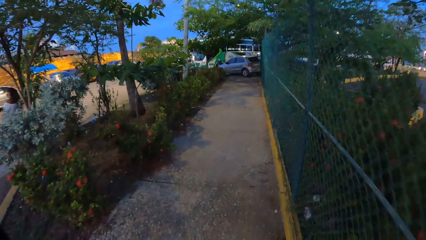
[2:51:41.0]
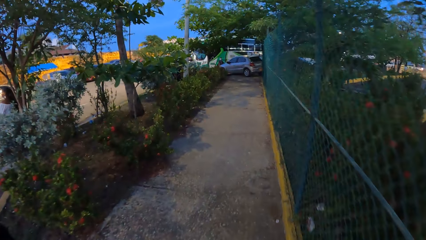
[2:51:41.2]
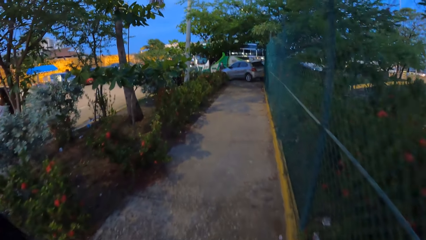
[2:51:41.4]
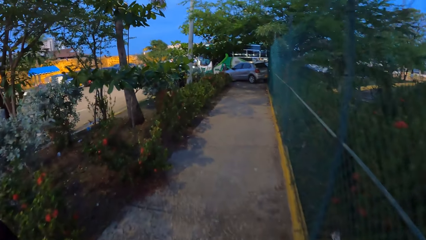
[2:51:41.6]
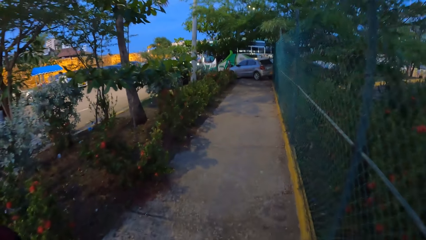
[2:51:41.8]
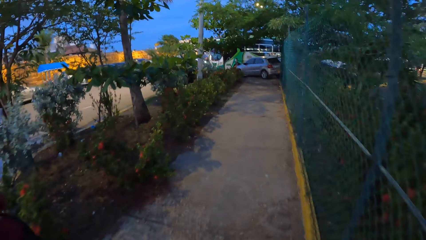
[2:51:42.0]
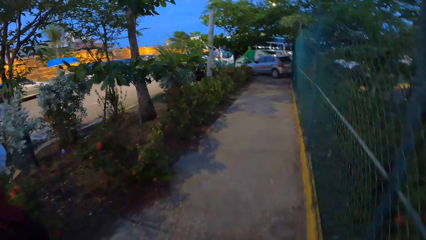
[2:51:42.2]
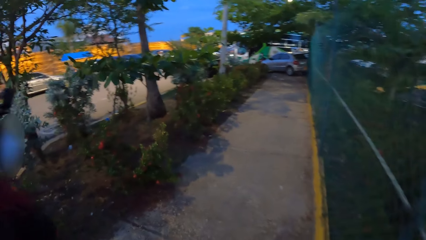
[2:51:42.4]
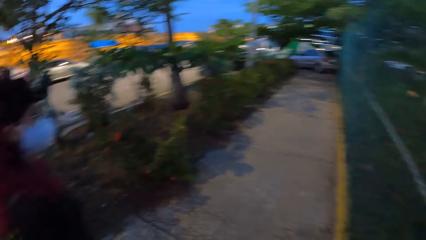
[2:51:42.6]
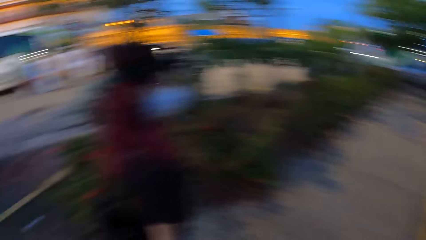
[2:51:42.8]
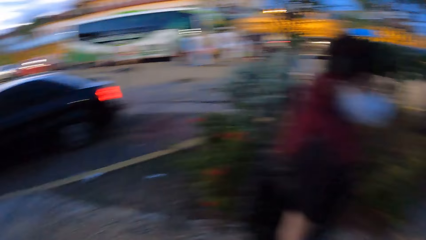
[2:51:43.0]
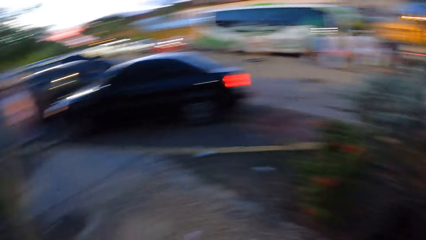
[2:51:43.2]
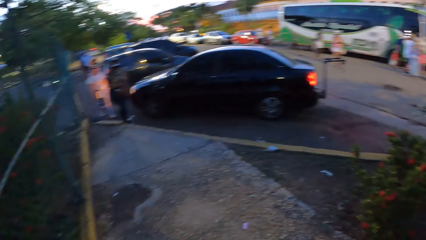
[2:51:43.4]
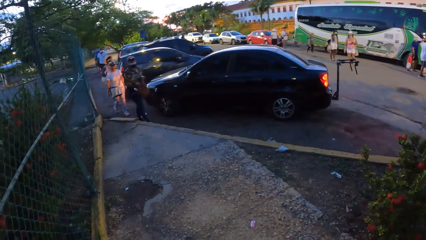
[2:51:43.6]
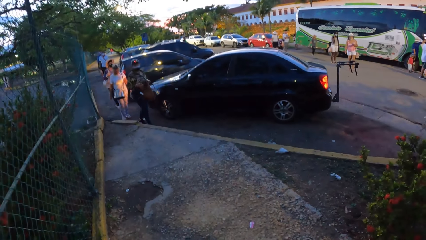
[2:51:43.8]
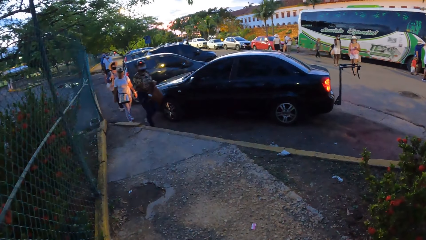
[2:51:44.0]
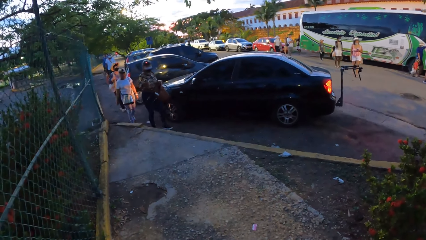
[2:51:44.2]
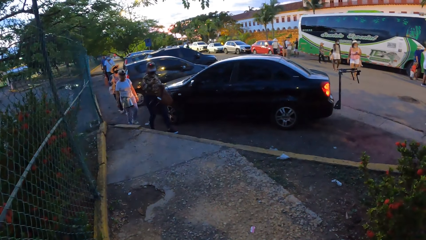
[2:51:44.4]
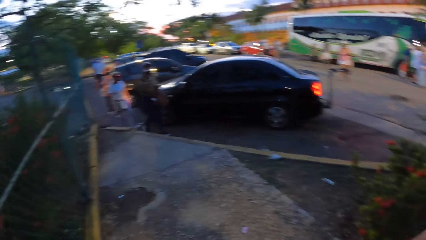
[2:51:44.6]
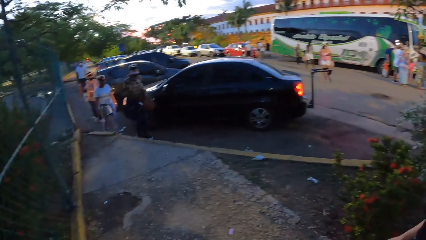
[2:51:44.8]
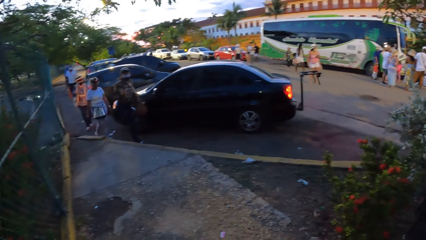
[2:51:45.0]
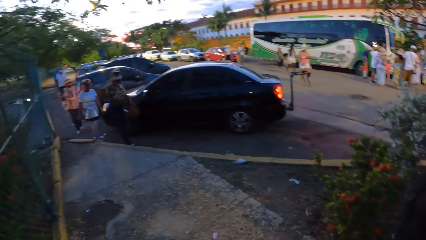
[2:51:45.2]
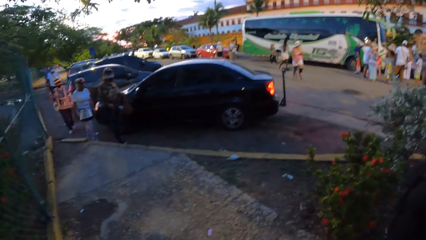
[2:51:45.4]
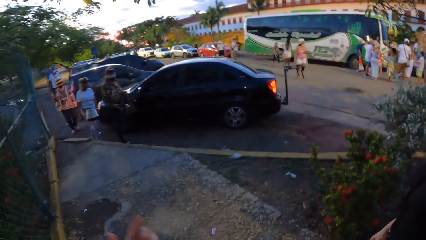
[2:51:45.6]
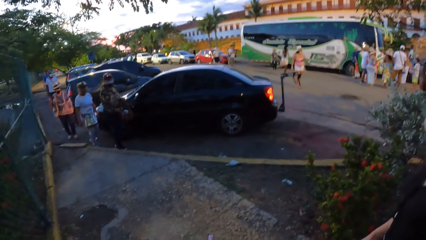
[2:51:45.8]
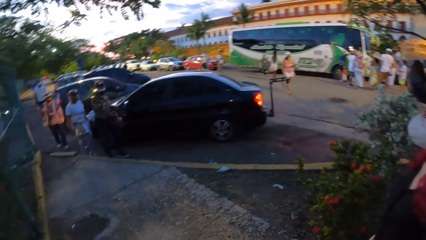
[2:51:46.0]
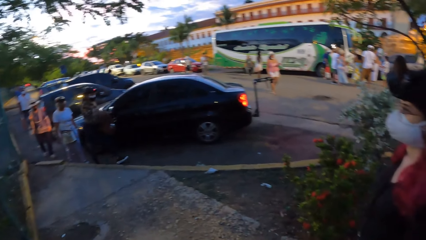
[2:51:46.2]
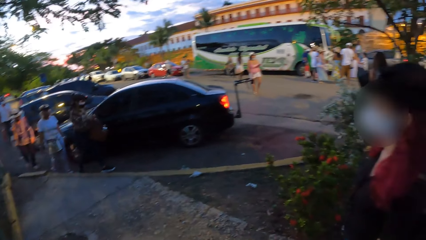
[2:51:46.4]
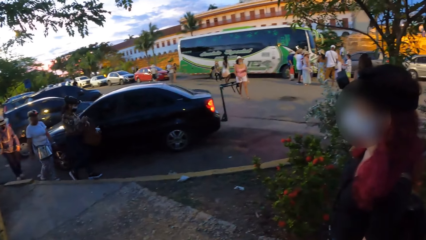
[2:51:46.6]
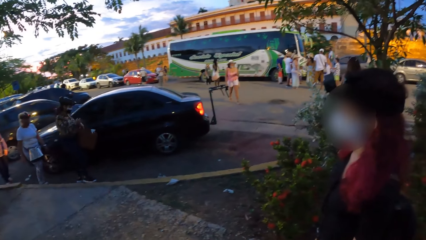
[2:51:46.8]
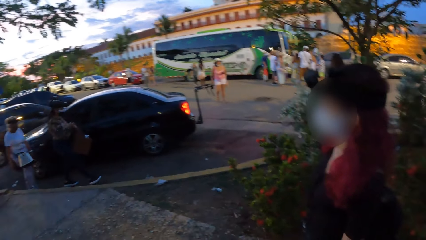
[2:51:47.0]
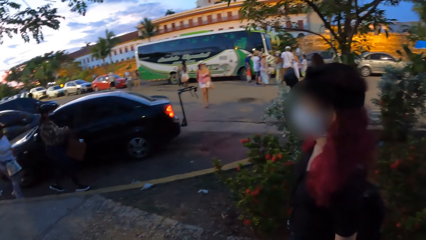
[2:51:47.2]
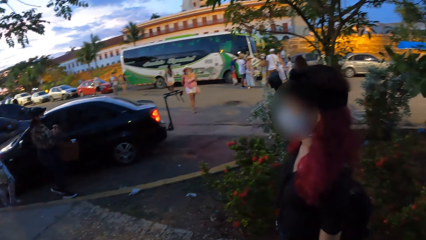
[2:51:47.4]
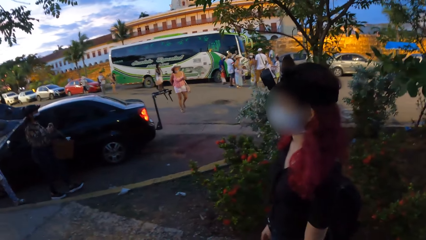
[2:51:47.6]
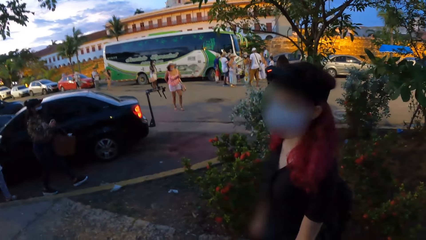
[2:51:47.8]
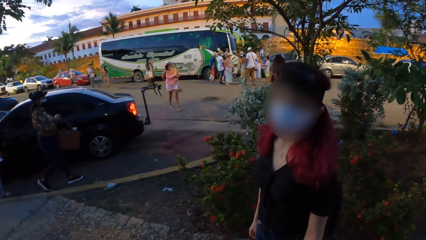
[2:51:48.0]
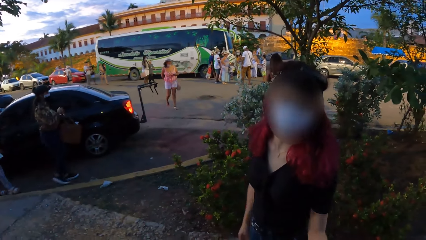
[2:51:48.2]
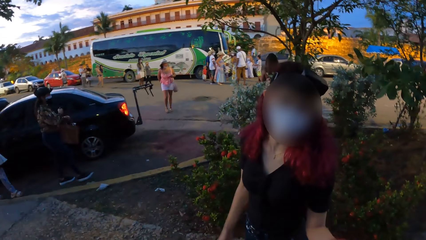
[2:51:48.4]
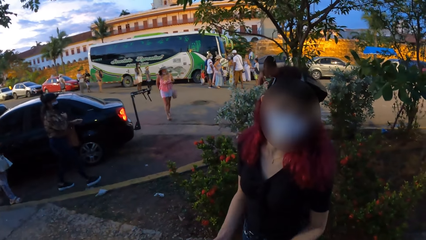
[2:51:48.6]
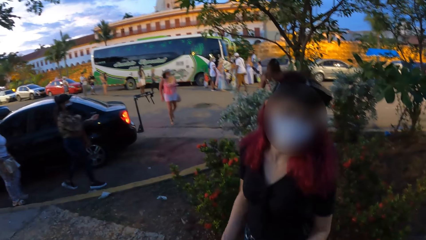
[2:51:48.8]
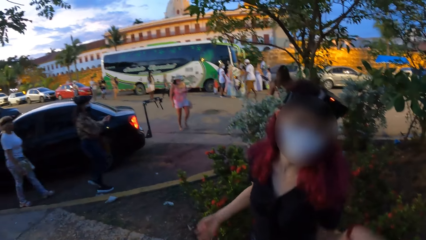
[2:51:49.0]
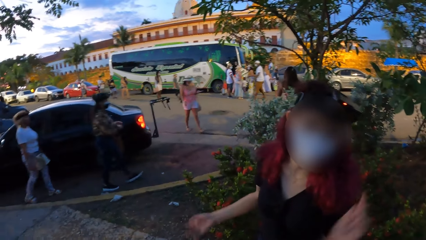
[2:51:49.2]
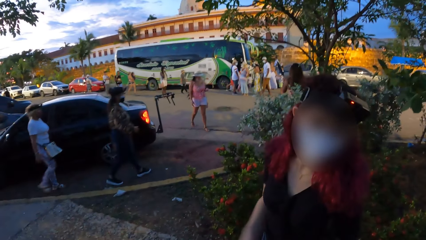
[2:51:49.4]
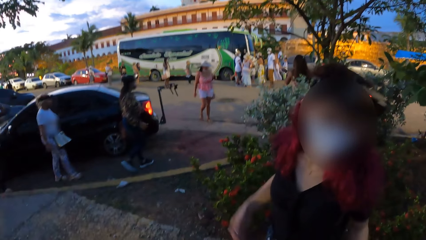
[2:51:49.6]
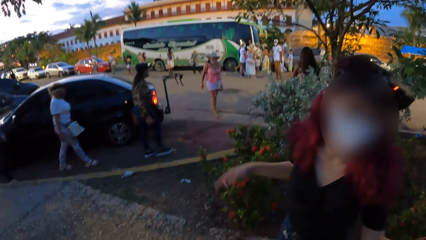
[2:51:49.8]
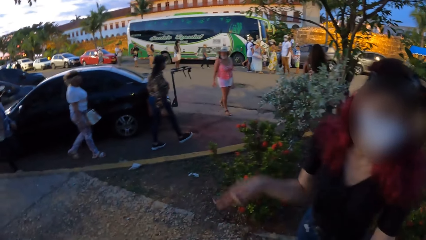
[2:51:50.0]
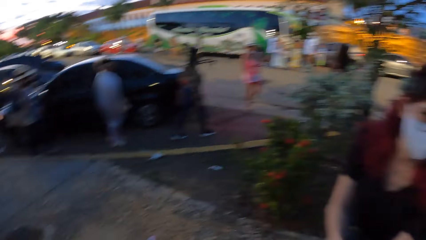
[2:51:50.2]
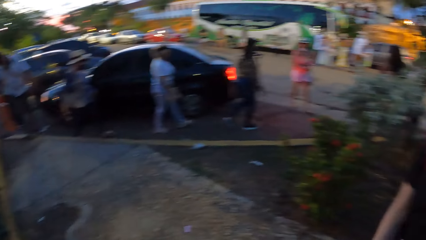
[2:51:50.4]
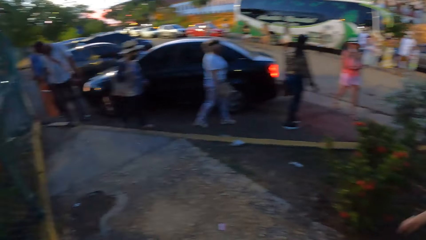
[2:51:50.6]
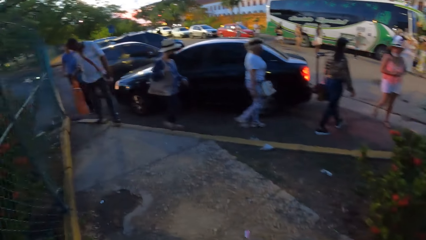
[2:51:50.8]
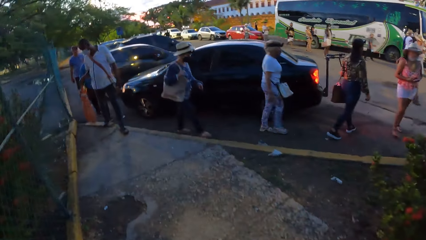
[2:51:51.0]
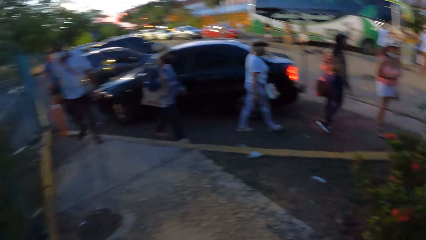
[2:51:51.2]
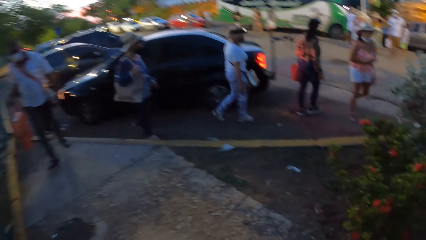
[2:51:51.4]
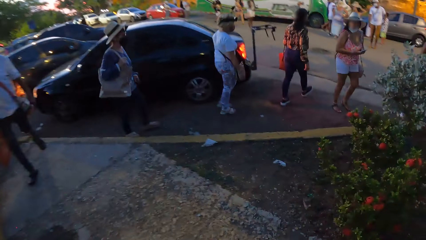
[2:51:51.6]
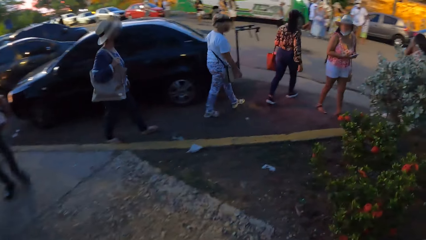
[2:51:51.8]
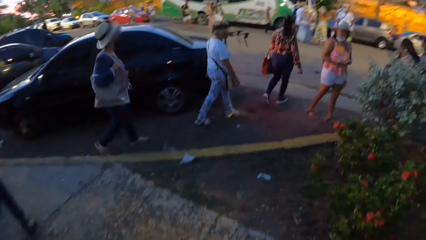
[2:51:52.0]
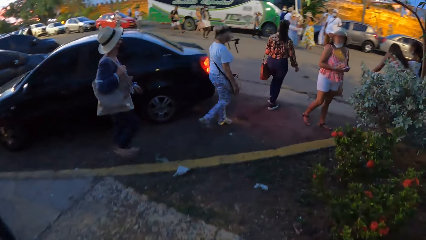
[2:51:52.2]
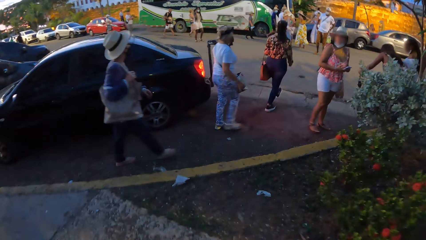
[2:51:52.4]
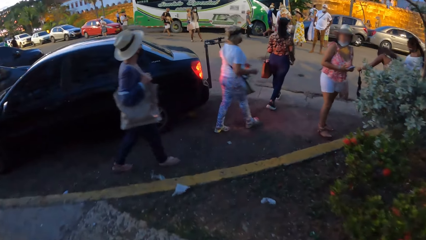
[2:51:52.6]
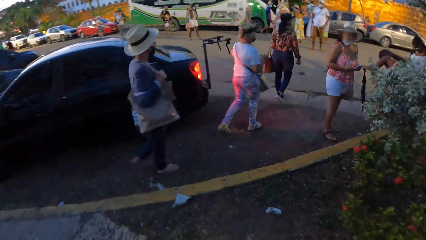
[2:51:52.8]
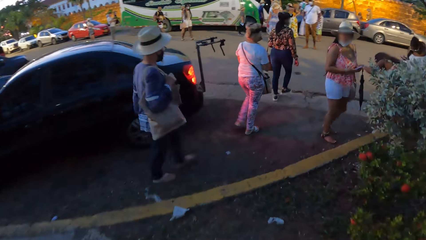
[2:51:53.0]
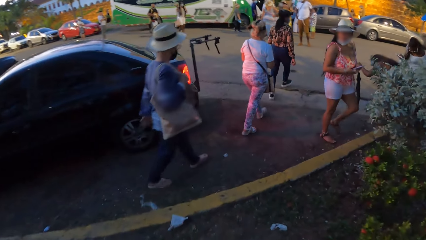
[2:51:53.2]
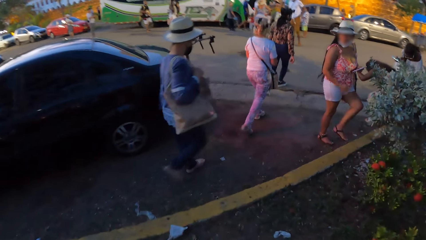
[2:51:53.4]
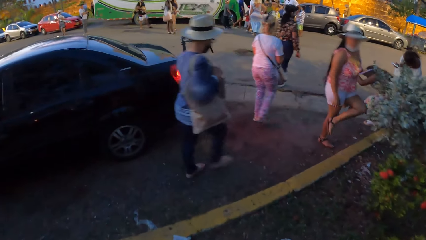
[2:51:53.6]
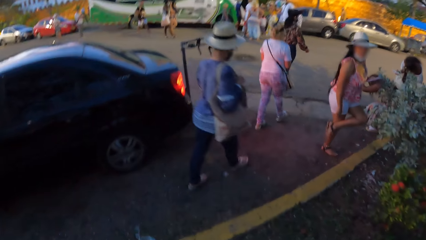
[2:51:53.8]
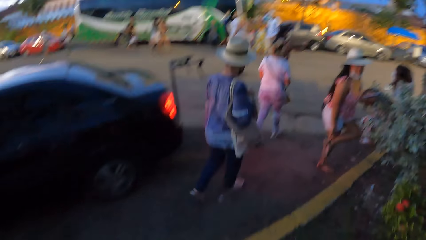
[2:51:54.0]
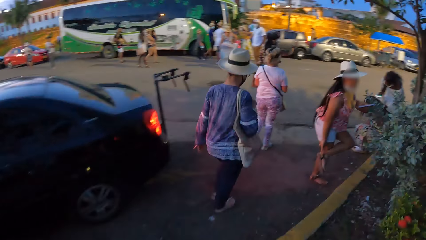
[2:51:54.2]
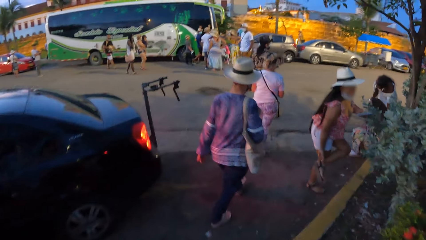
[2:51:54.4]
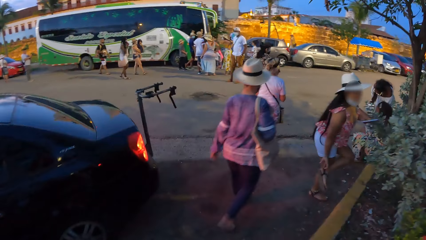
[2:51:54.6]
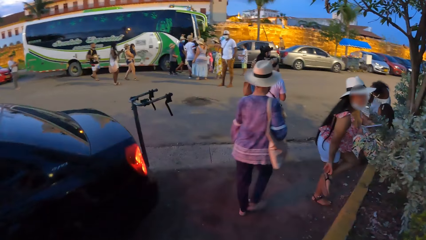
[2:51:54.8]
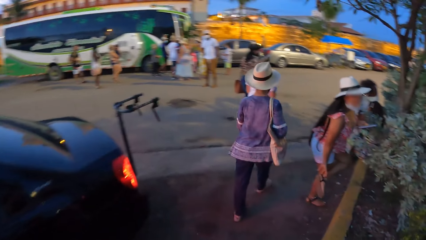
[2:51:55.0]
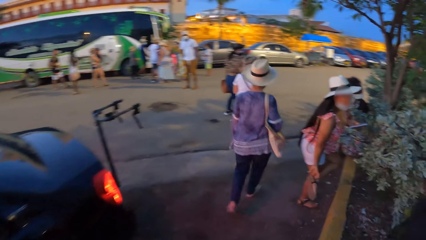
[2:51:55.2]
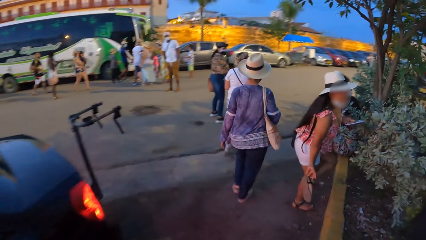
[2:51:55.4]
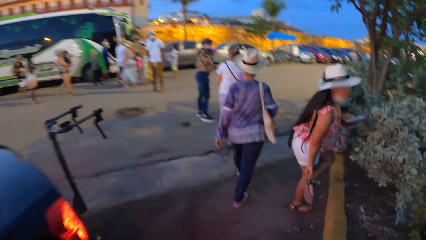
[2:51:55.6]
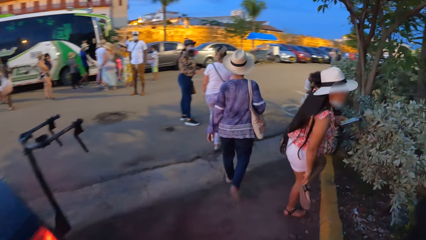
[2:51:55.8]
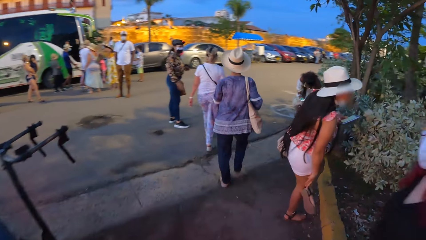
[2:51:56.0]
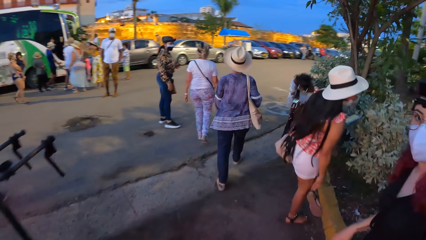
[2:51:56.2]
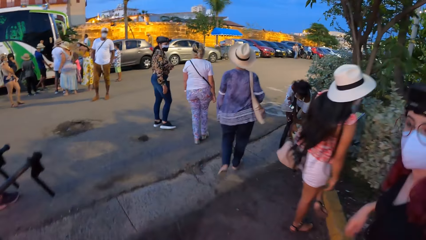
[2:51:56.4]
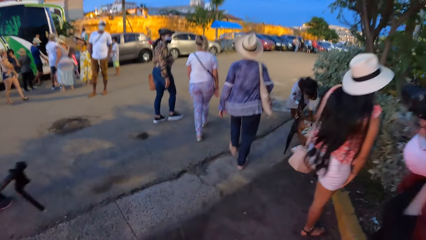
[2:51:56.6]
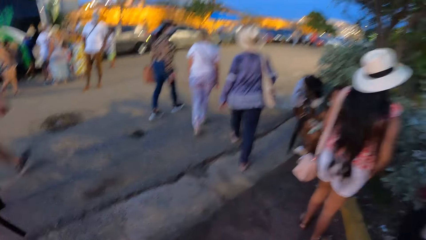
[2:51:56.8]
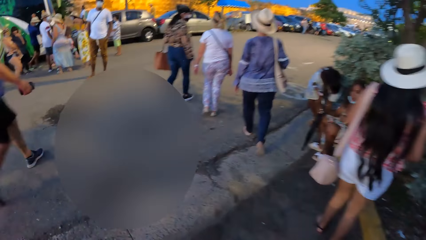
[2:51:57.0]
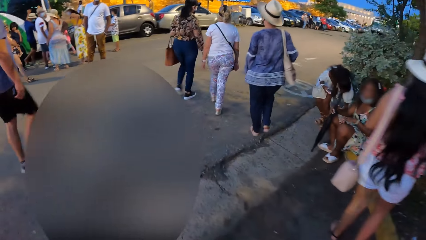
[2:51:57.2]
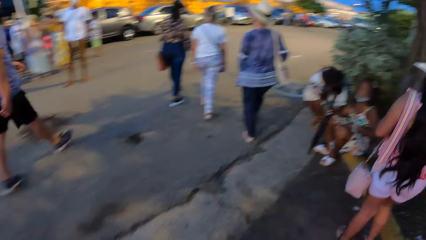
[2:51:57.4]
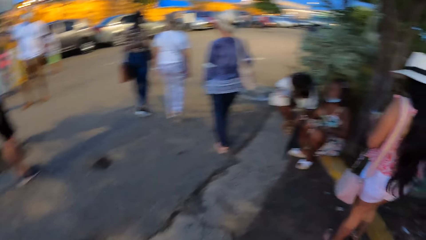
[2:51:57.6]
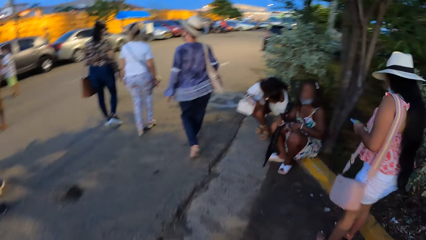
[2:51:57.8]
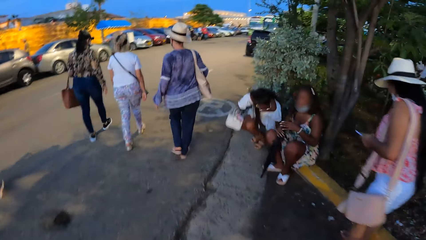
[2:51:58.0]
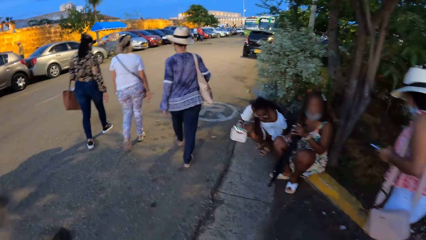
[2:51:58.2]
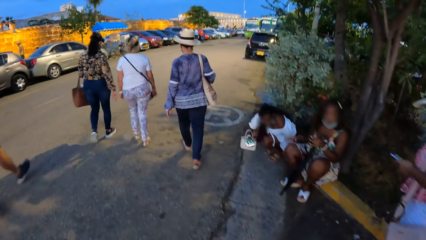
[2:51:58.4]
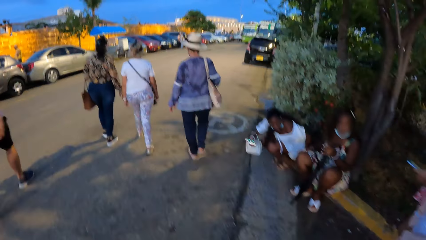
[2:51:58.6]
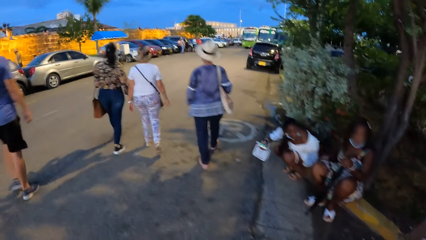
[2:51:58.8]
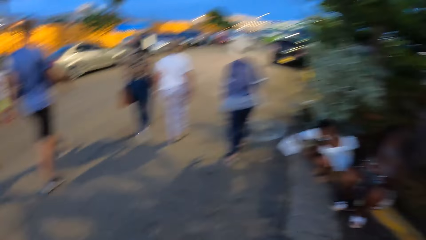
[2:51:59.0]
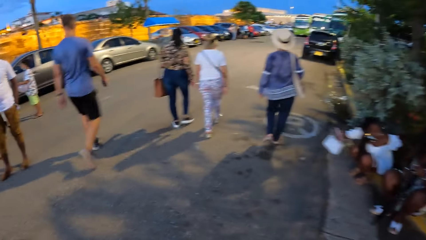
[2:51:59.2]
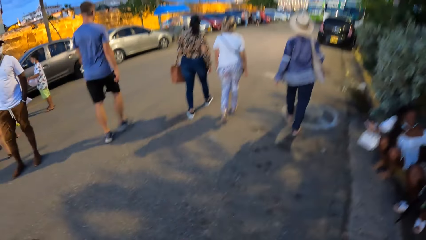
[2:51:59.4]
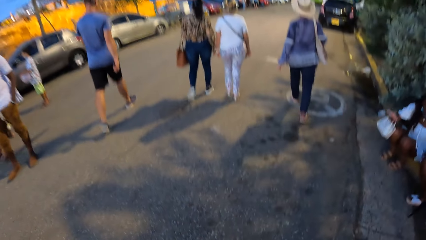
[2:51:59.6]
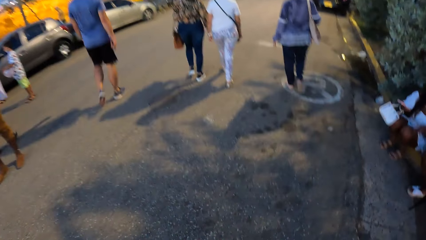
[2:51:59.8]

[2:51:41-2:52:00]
The camera wearer looks around. A woman interacts with the camera wearer. Another woman interacts with the camera wearer. A lady gestures out. A man walks past the camera wearer. The first woman points her right hand. The first woman interacts with another woman.
